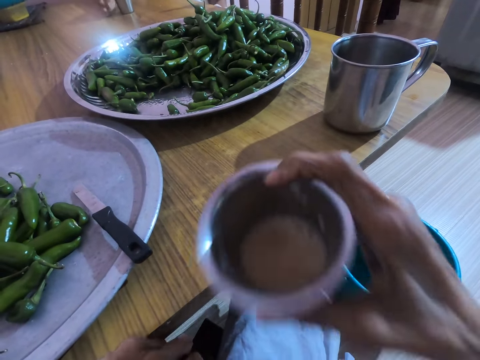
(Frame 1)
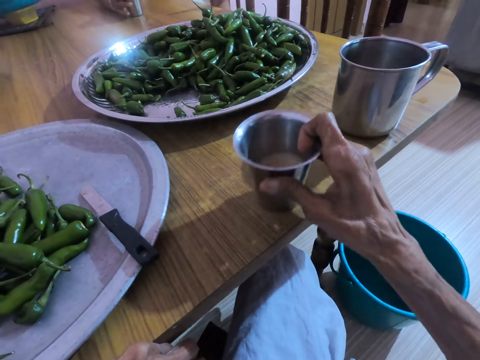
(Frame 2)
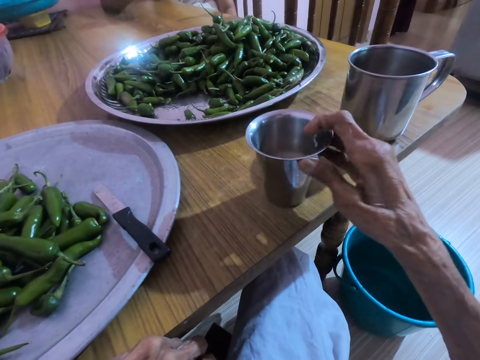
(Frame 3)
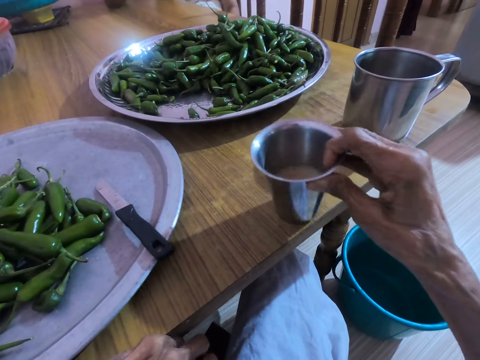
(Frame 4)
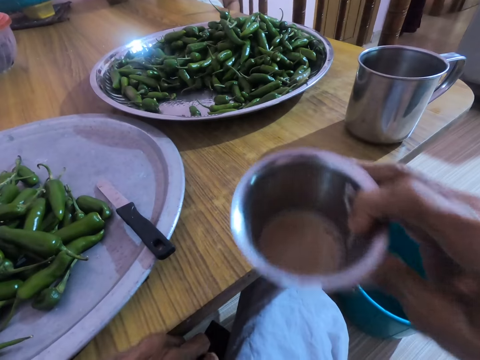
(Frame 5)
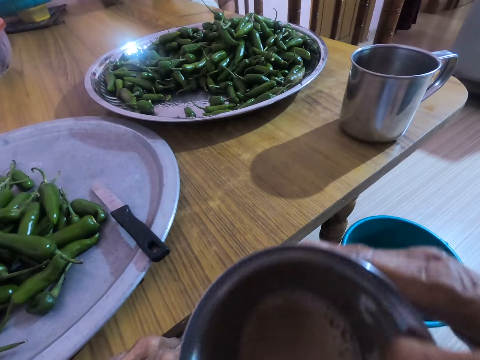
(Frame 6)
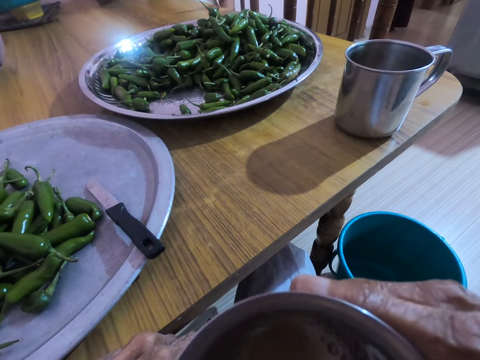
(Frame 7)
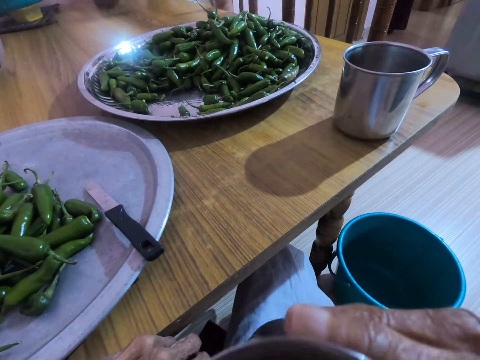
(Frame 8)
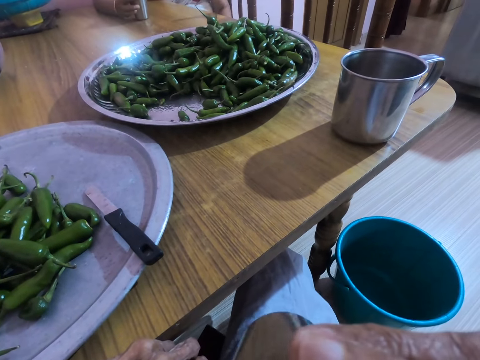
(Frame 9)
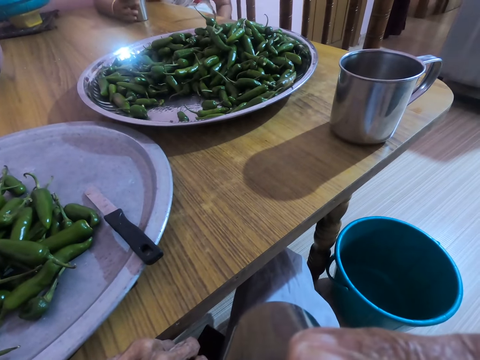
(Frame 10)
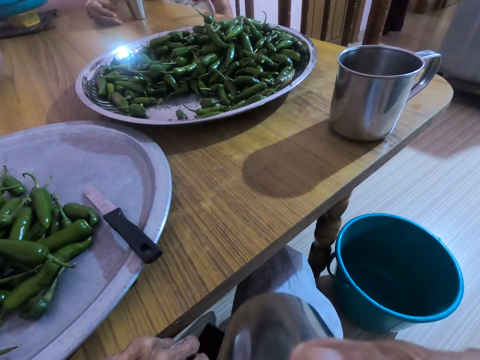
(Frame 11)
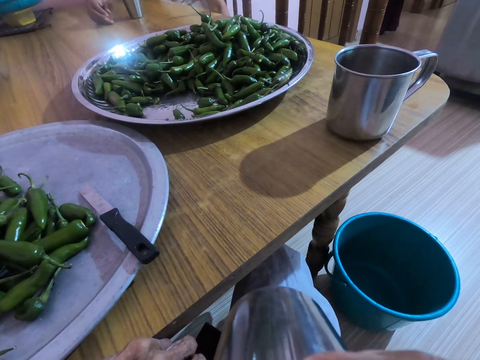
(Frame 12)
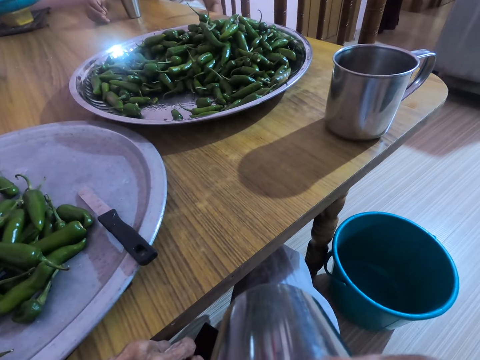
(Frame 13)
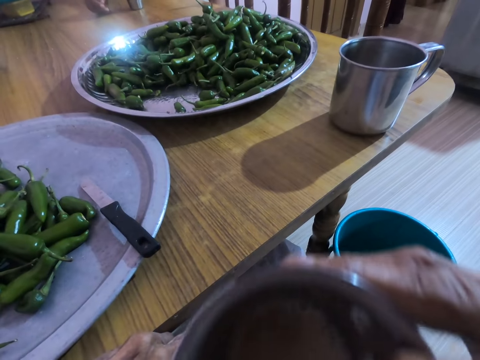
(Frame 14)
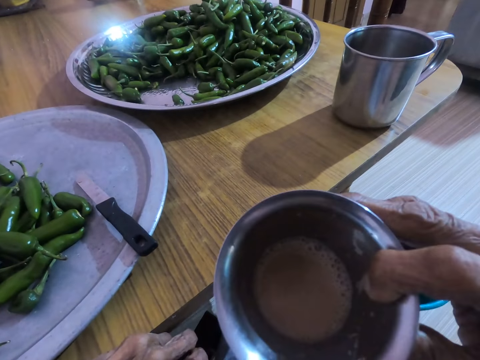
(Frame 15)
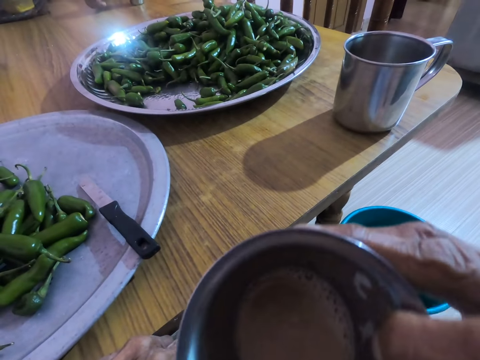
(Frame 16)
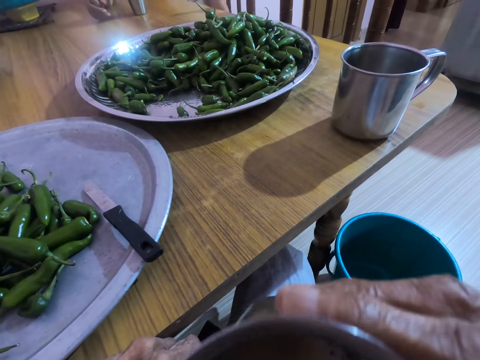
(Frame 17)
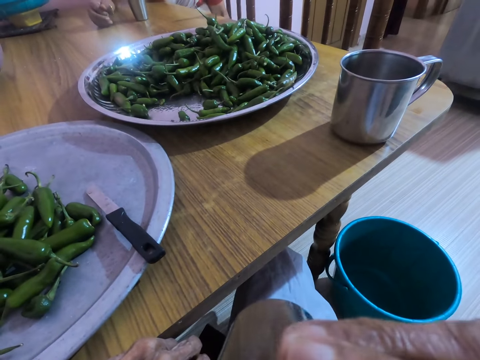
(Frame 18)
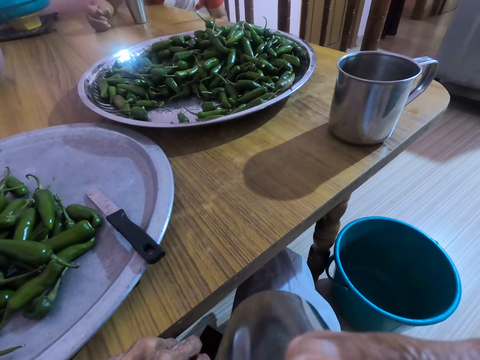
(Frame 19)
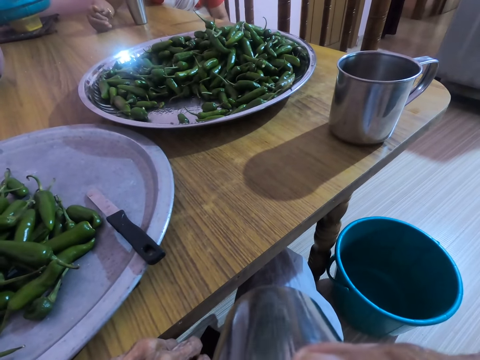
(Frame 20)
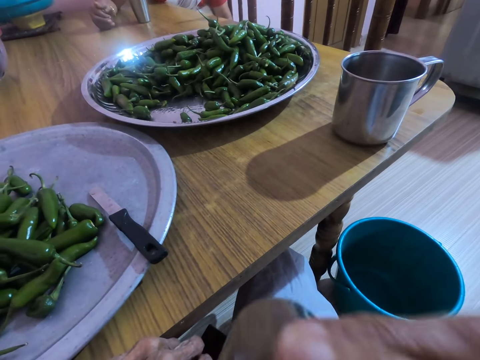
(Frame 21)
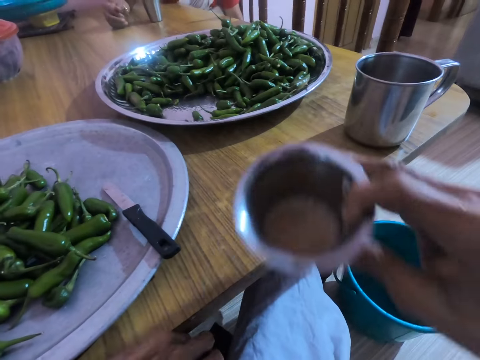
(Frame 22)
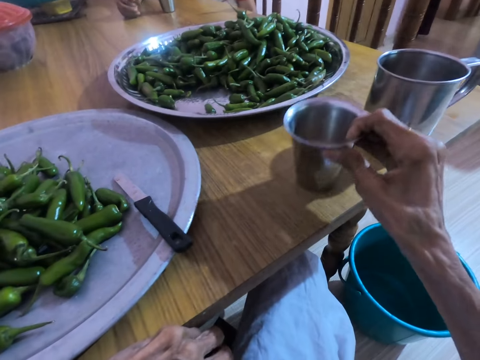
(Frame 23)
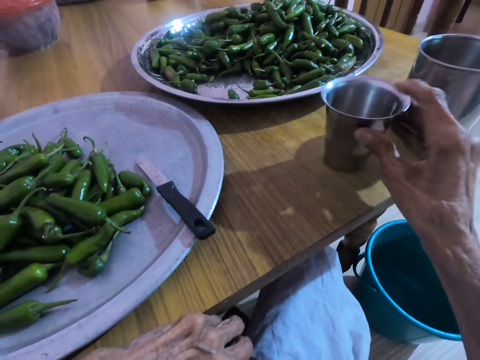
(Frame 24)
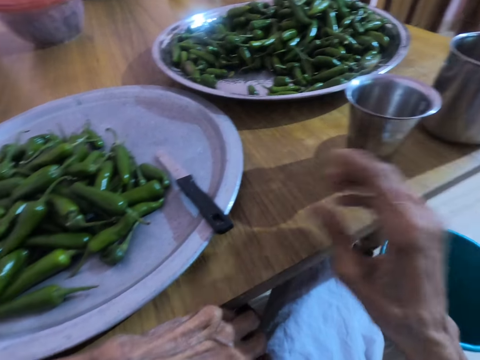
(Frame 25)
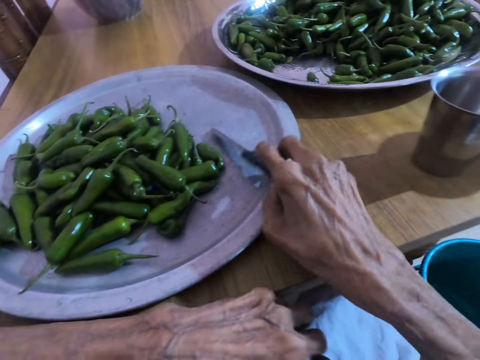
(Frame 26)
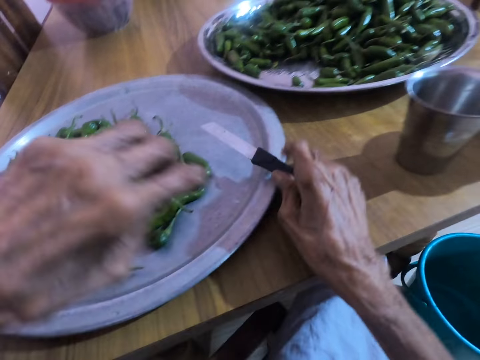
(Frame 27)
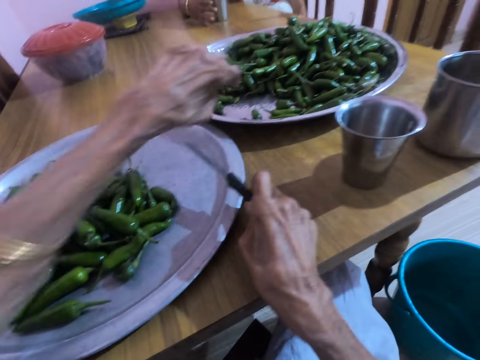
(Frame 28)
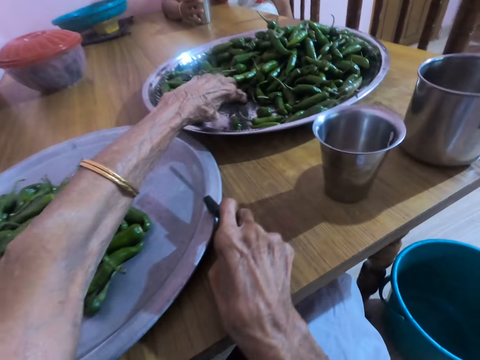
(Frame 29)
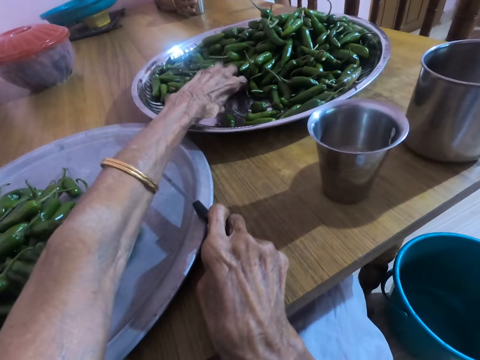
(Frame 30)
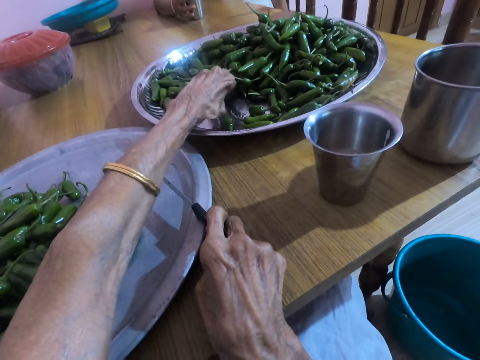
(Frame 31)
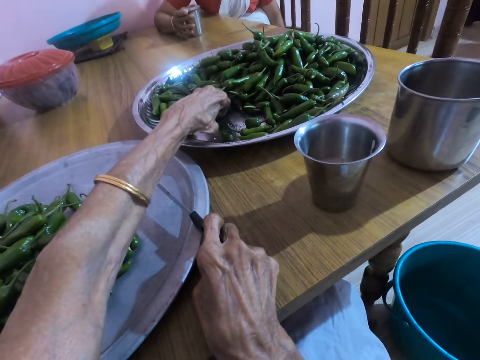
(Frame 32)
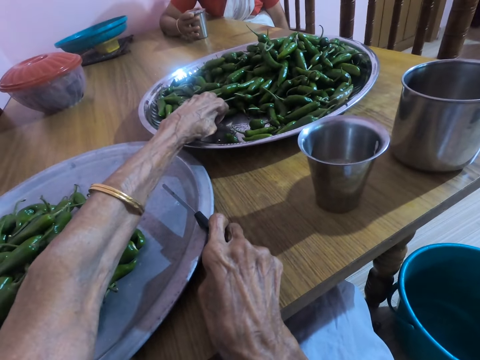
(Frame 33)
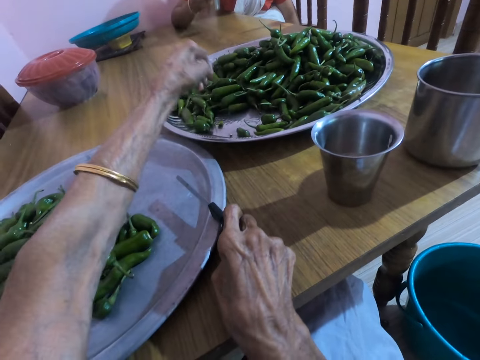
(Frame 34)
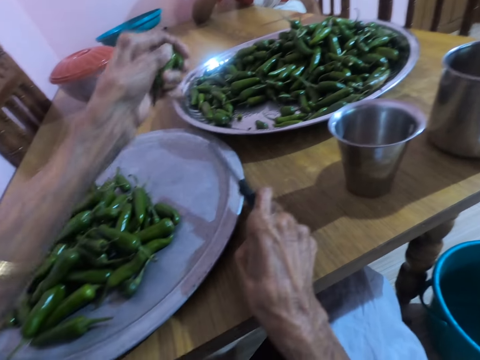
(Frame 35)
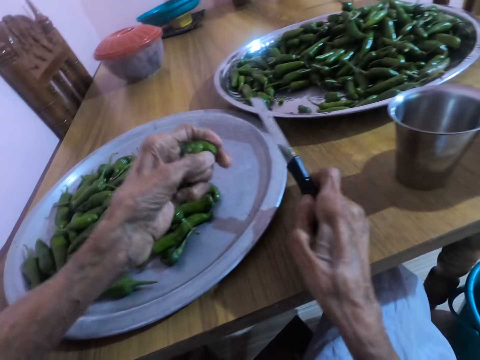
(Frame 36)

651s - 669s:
The camera wearer places the stainless cup on the table with her right hand. The woman picks the stainless cup from the table with her right hand. The camera wearer picks the stainless cup on the table with her right hand and drinks the juice or tea in the stainless cup in her right hand. The woman places the stainless cup on the table with her right hand. The camera wearer holds the stainless cup in her right hand. She drinks the juice in the stainless cup in her right hand. The woman converses with the camera wearer. The camera wearer converses with the woman. She places the stainless cup on the table with her right hand. She picks the knife from the tray on the table with her right hand. She removes her left hand from the table. She places her right hand on the table. The woman holds the stainless cup on the table with her right hand. The camera wearer picks some pieces of green peppers from the stainless tray on the table with her left hand. The woman lifts the stainless cup from the table with her right hand. The camera wearer places her left hand on the table.

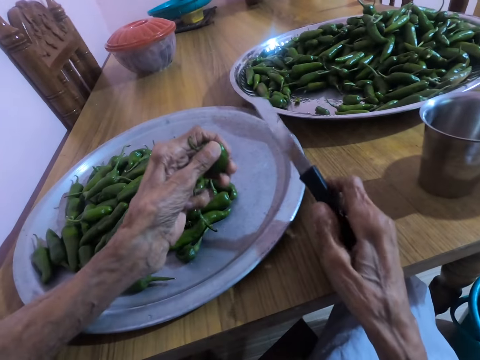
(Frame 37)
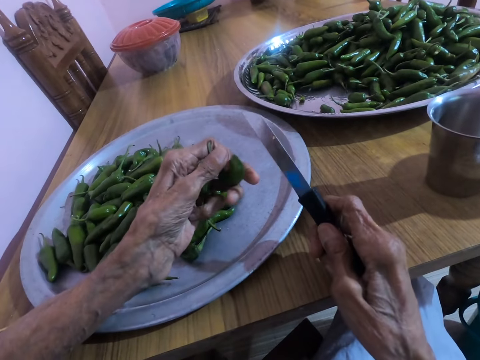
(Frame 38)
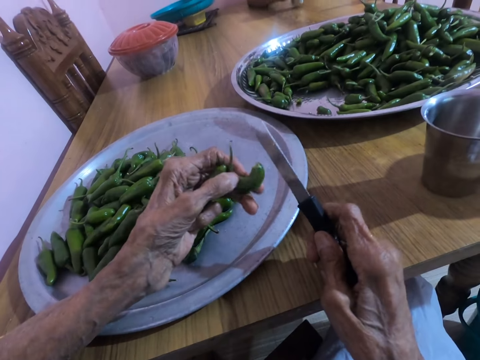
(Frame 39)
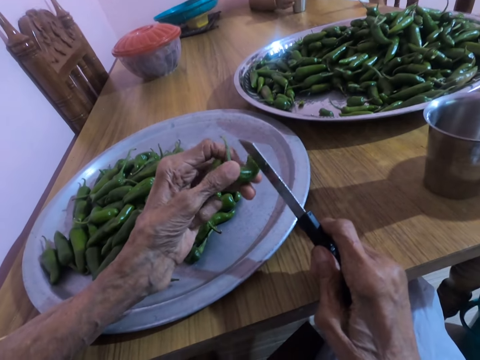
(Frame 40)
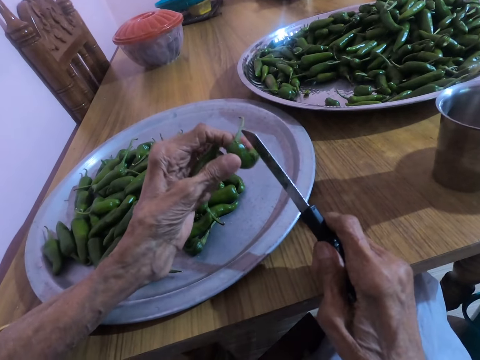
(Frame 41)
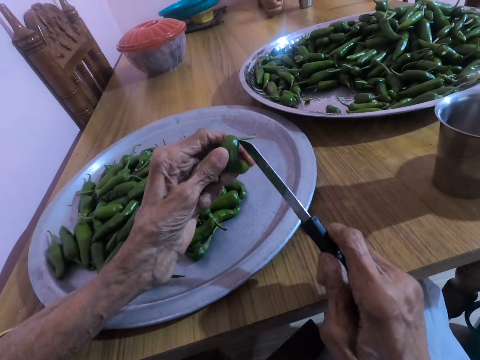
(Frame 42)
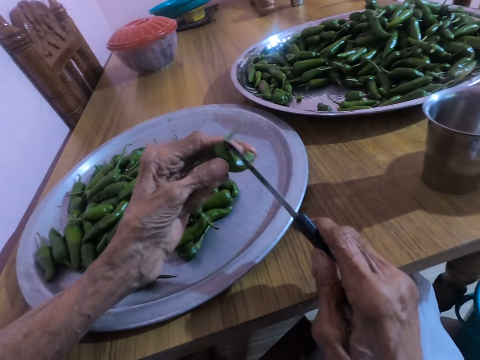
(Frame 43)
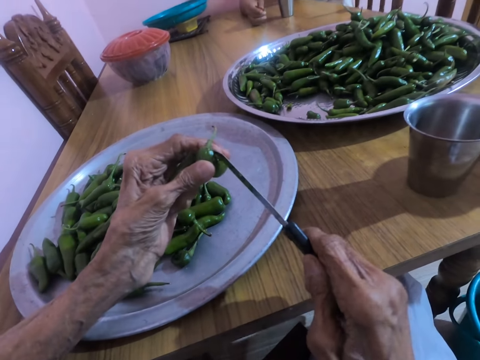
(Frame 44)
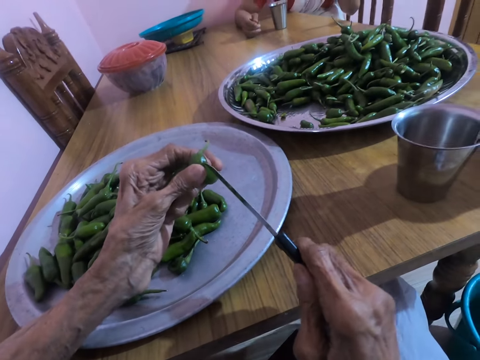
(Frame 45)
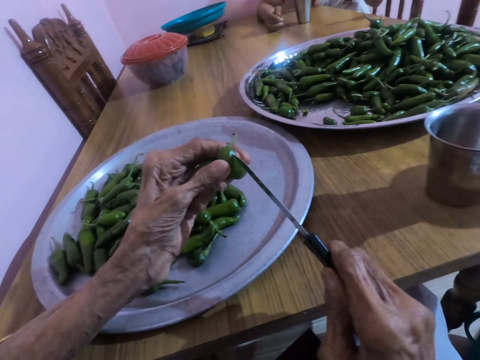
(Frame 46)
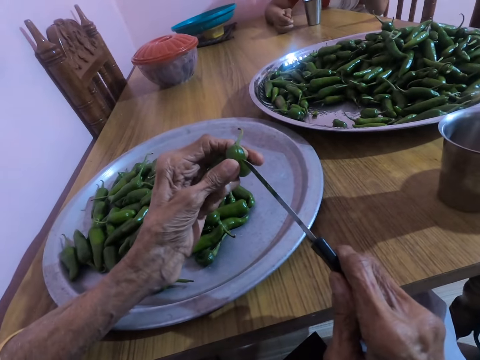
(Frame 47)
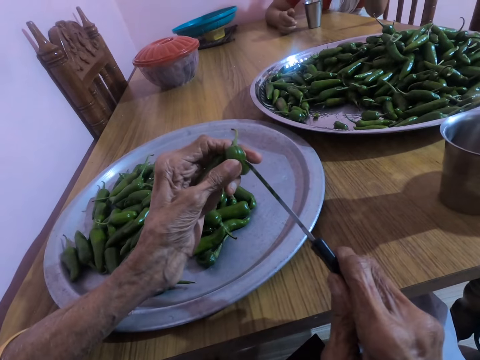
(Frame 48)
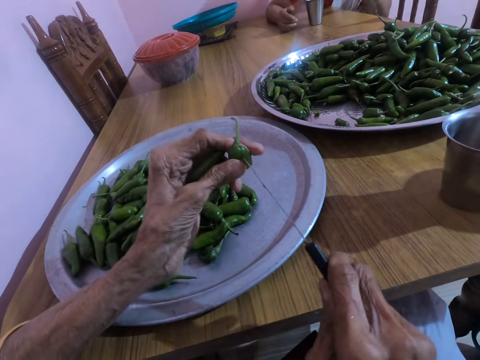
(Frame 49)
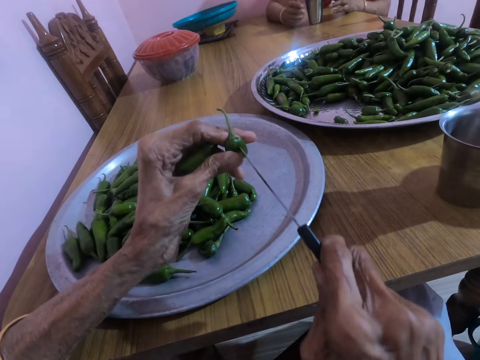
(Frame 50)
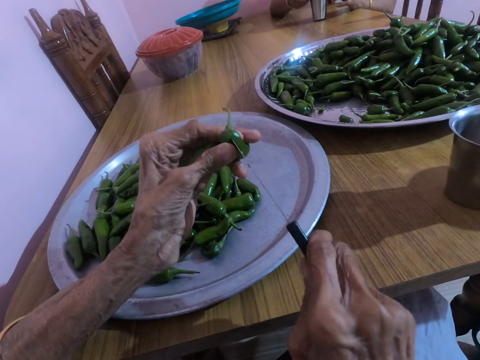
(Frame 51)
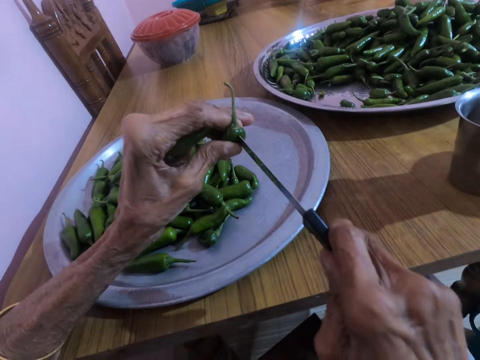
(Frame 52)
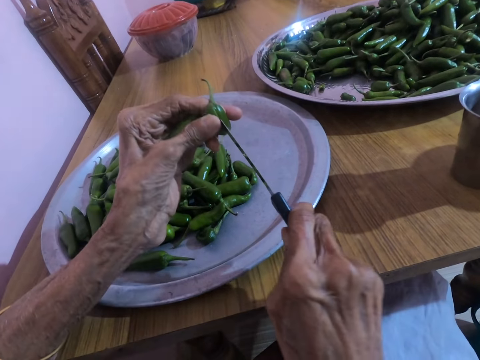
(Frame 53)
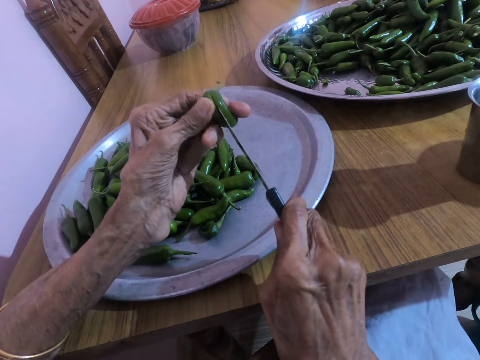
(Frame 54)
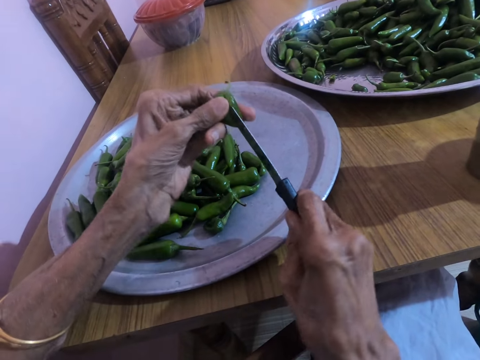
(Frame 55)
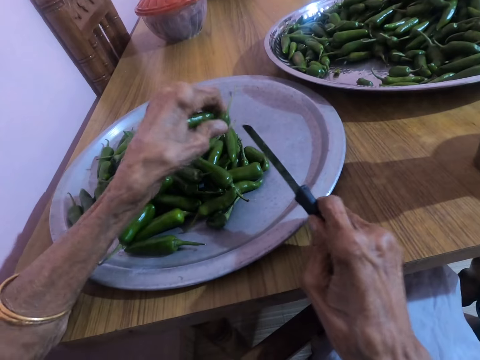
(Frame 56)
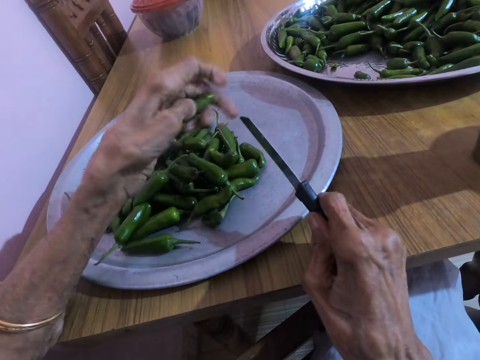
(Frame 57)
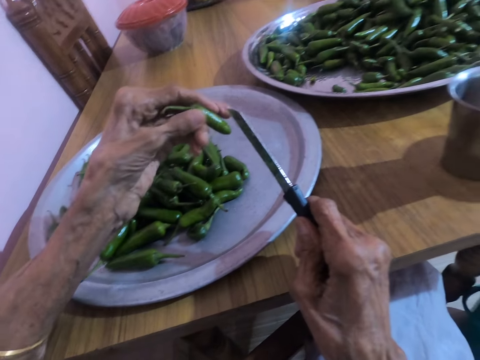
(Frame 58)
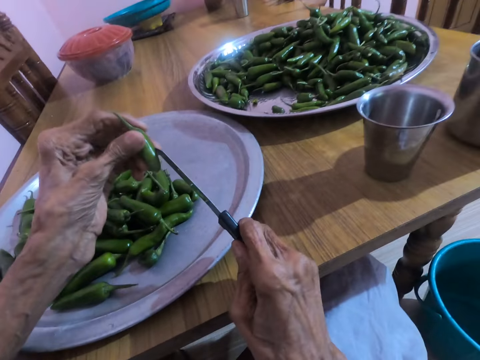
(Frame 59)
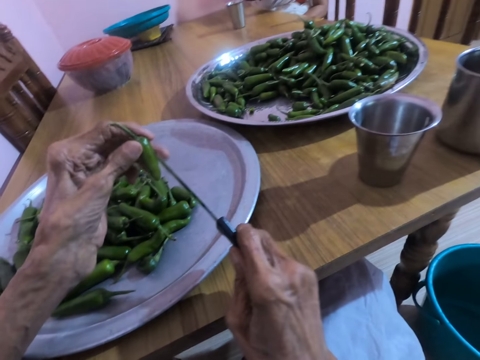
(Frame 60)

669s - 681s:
The woman places the stainless cup on the table with her right hand. The camera wearer cuts a piece of green pepper in her left hand with the knife in her right hand. The woman picks the stainless cup from the table with her hands. The camera wearer places the piece of green pepper on the tray on the table with her left hand.
